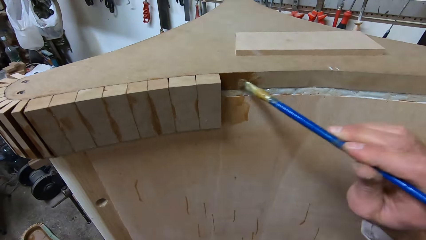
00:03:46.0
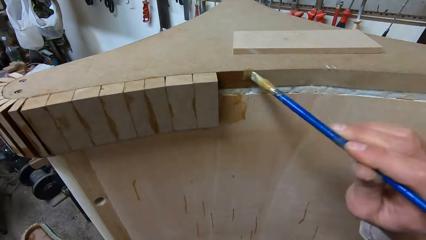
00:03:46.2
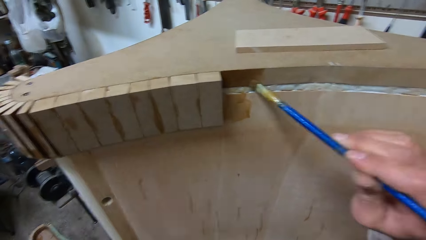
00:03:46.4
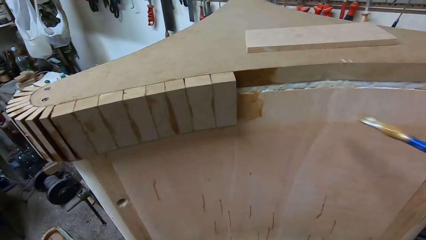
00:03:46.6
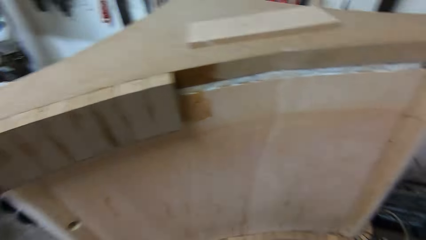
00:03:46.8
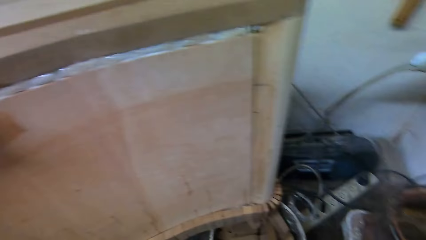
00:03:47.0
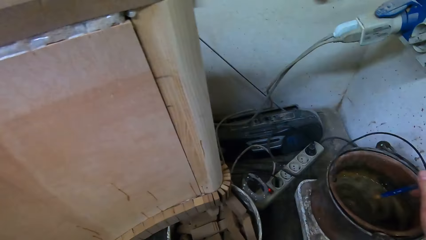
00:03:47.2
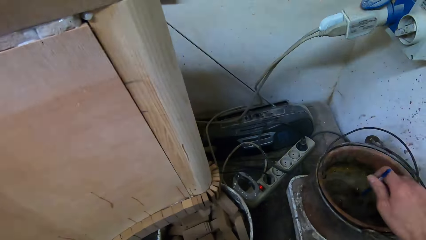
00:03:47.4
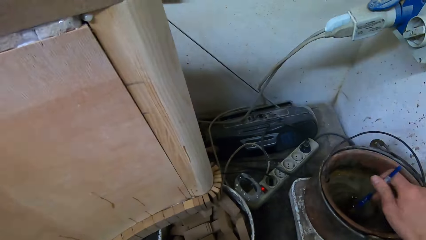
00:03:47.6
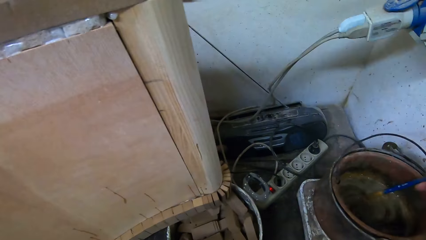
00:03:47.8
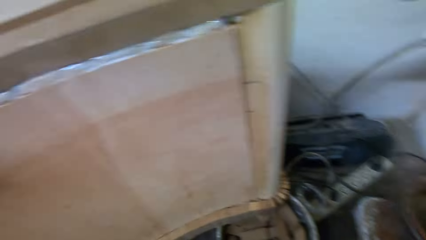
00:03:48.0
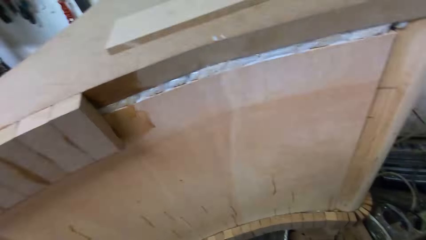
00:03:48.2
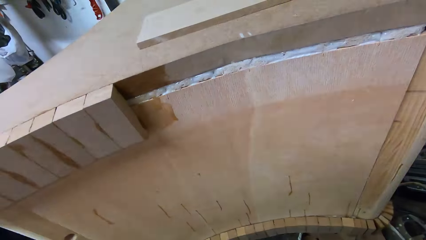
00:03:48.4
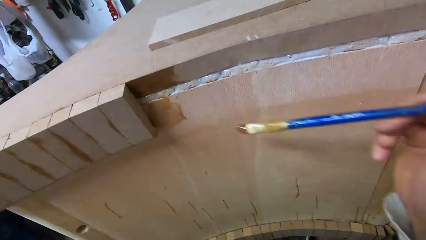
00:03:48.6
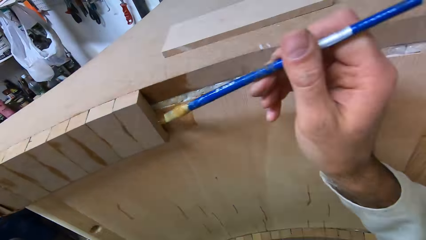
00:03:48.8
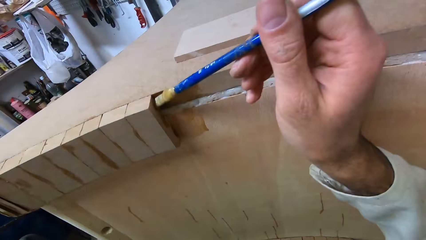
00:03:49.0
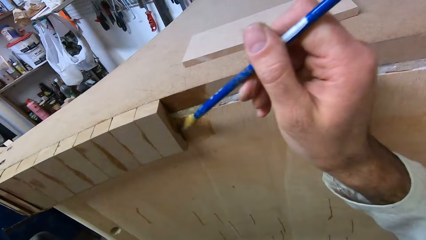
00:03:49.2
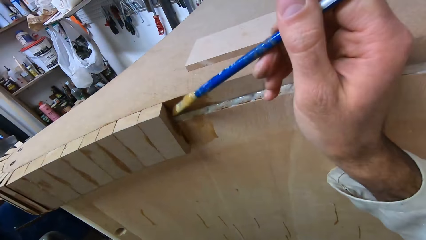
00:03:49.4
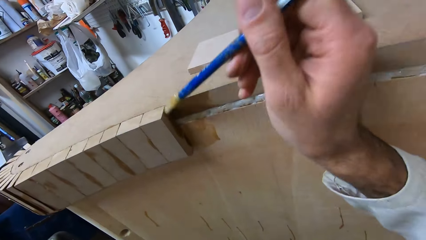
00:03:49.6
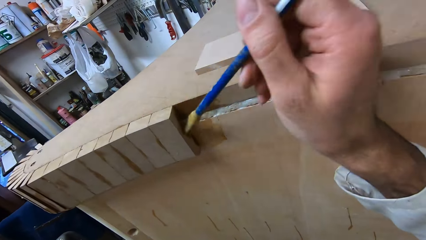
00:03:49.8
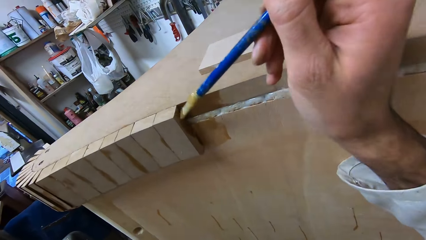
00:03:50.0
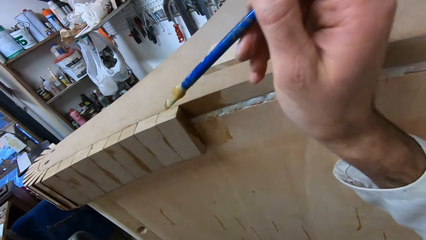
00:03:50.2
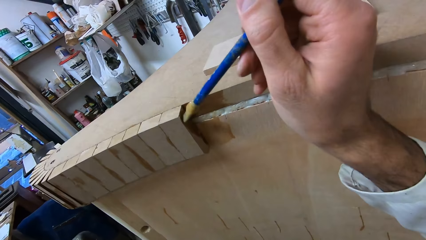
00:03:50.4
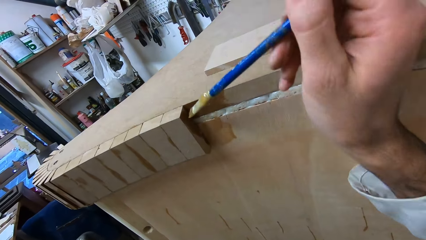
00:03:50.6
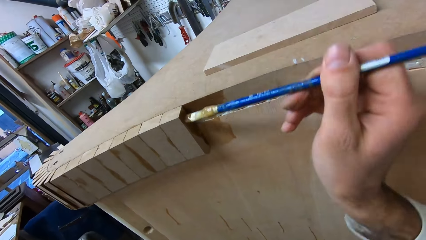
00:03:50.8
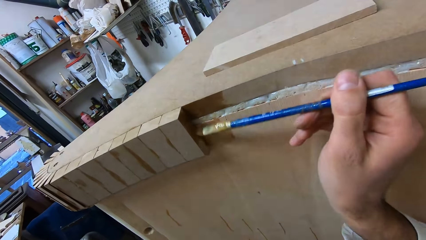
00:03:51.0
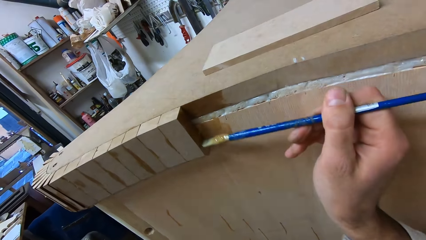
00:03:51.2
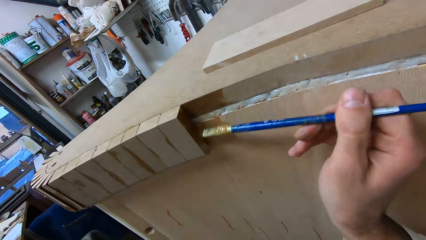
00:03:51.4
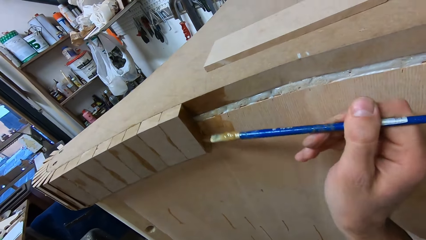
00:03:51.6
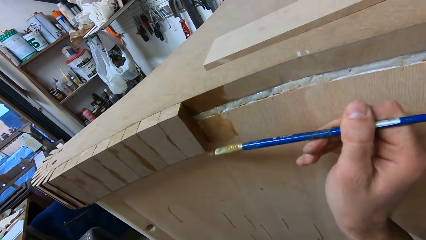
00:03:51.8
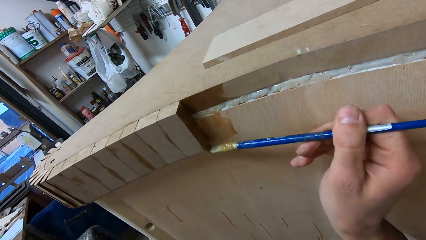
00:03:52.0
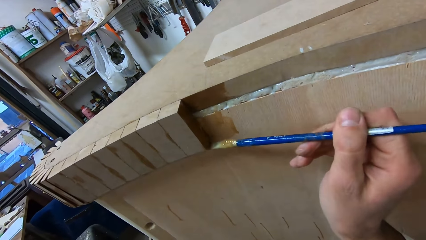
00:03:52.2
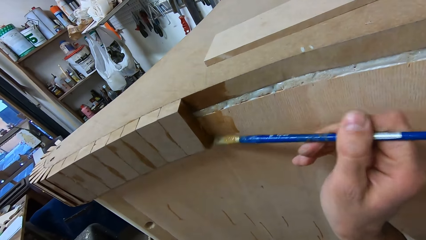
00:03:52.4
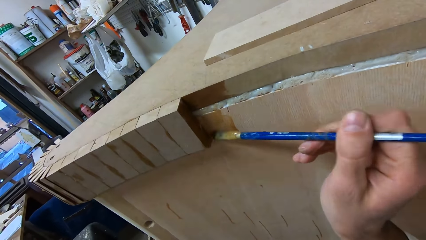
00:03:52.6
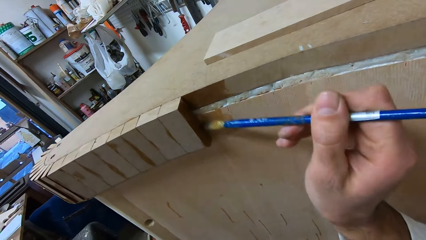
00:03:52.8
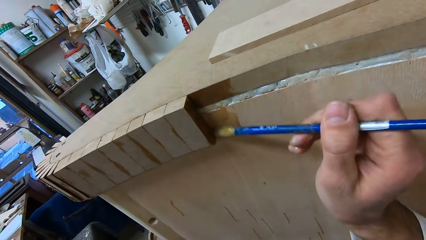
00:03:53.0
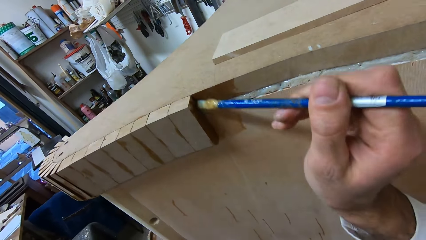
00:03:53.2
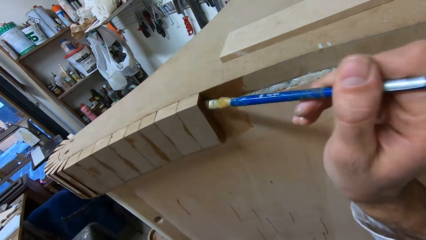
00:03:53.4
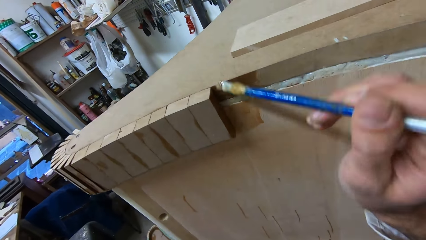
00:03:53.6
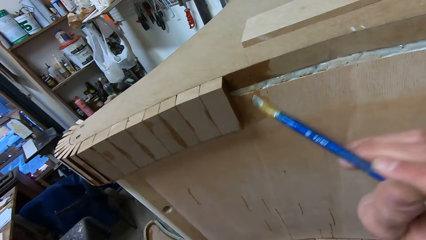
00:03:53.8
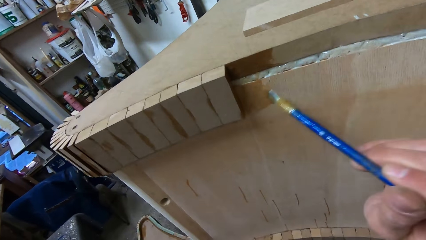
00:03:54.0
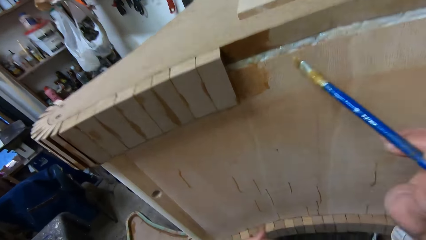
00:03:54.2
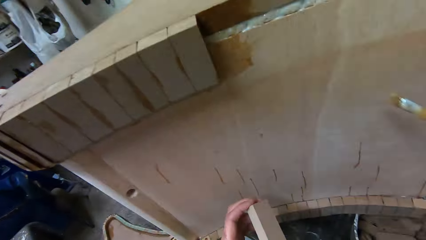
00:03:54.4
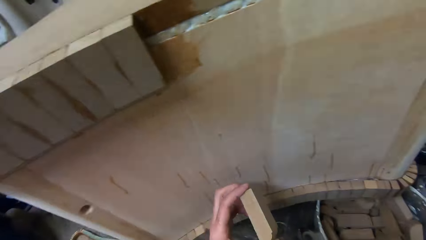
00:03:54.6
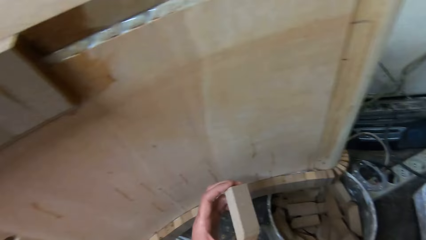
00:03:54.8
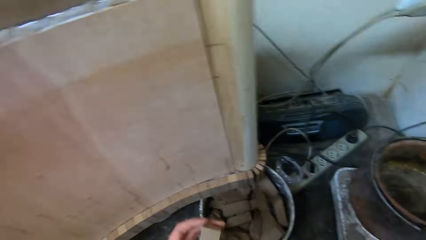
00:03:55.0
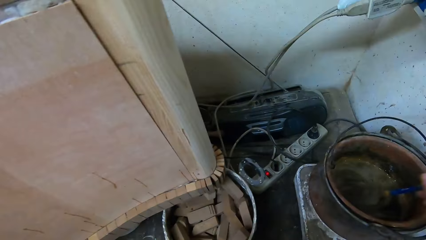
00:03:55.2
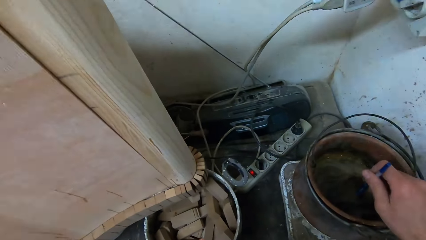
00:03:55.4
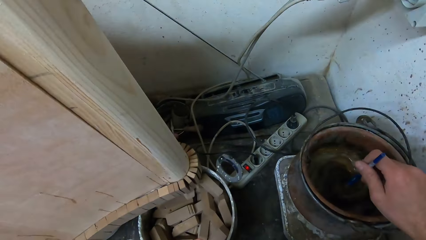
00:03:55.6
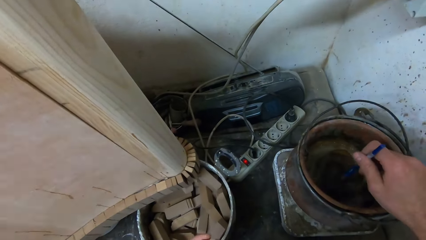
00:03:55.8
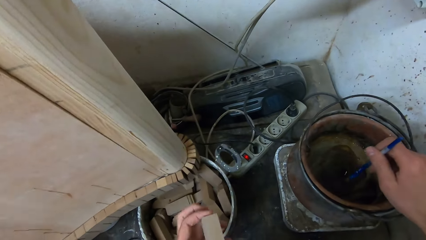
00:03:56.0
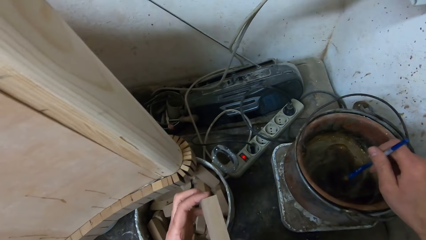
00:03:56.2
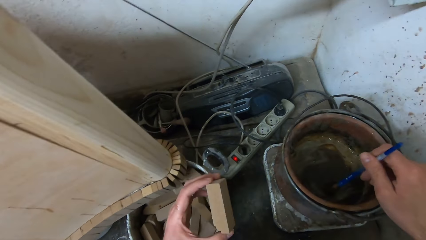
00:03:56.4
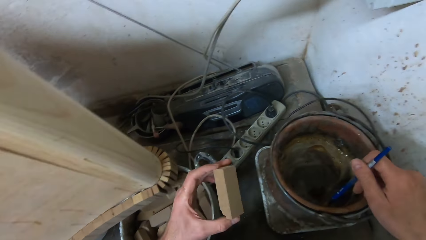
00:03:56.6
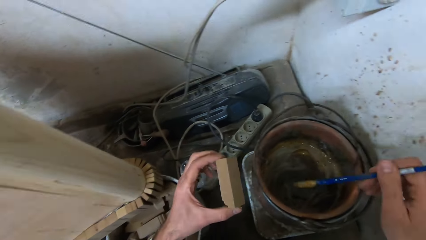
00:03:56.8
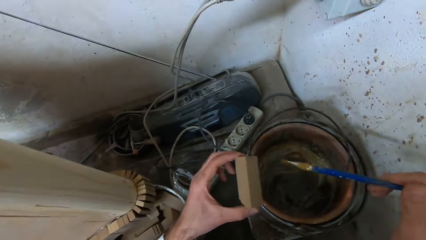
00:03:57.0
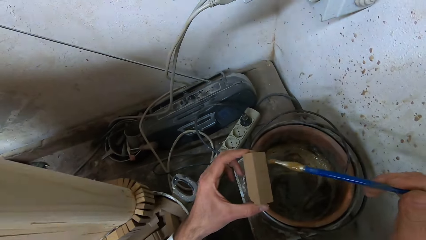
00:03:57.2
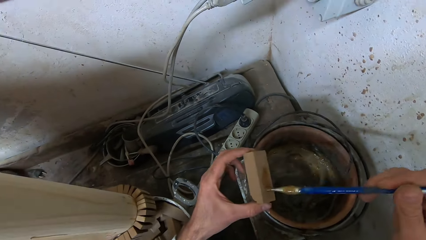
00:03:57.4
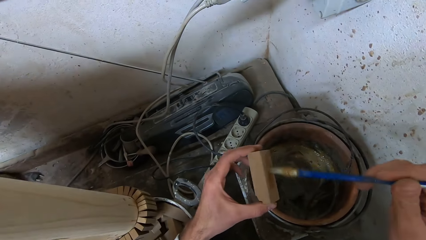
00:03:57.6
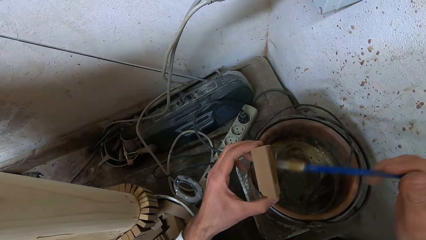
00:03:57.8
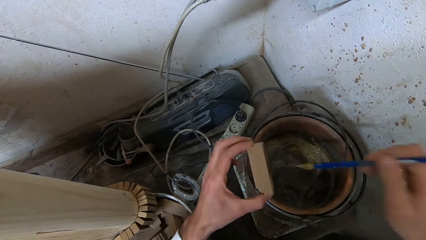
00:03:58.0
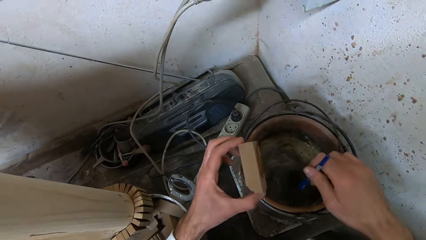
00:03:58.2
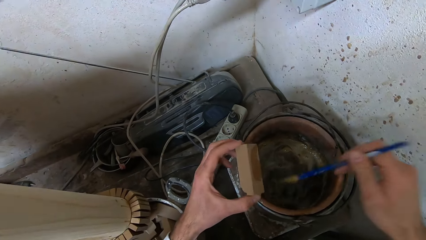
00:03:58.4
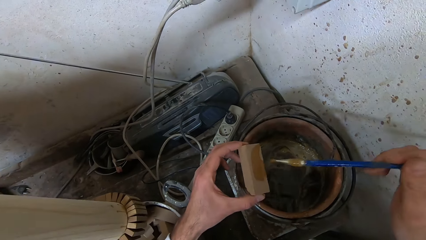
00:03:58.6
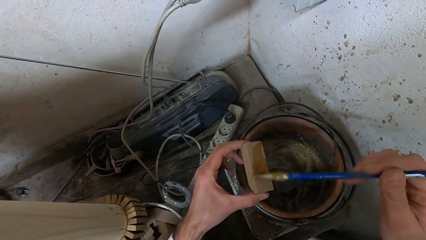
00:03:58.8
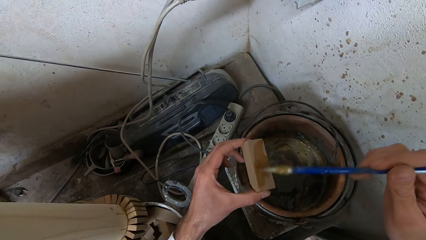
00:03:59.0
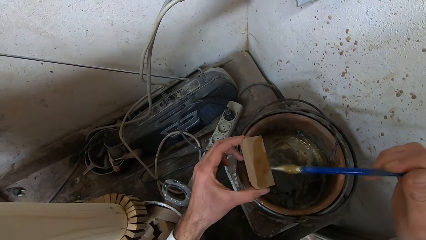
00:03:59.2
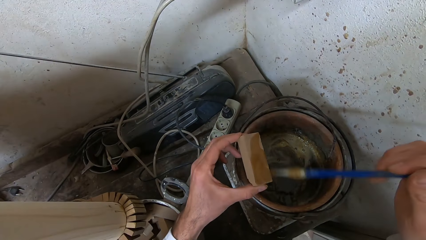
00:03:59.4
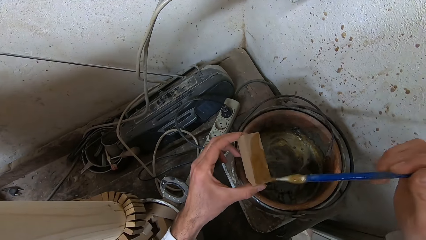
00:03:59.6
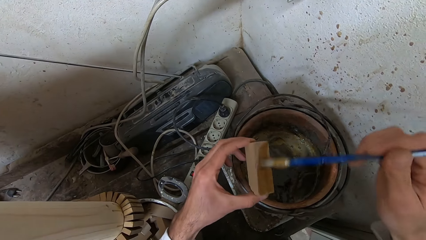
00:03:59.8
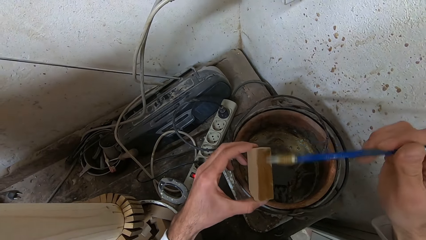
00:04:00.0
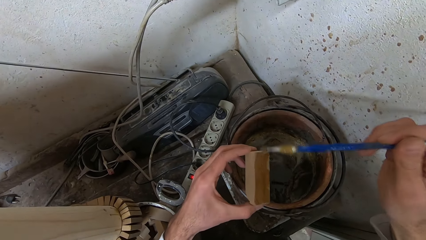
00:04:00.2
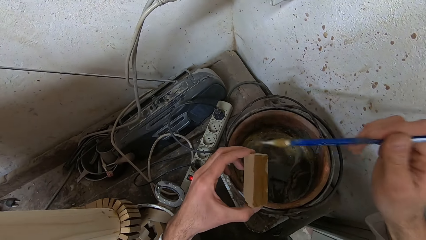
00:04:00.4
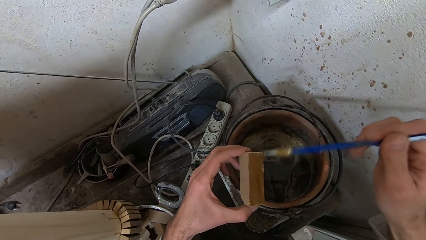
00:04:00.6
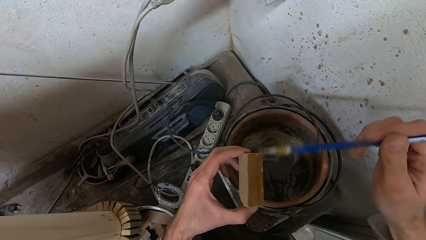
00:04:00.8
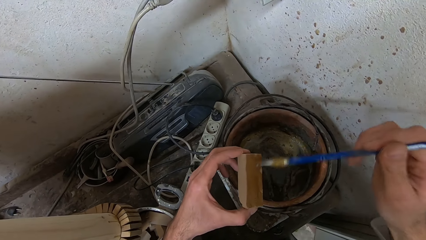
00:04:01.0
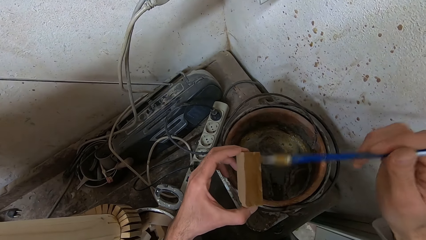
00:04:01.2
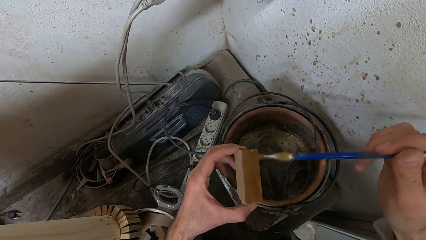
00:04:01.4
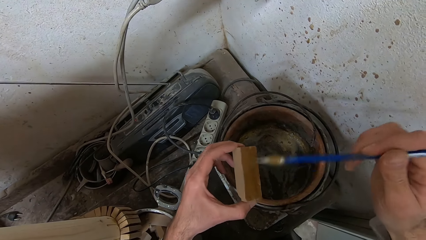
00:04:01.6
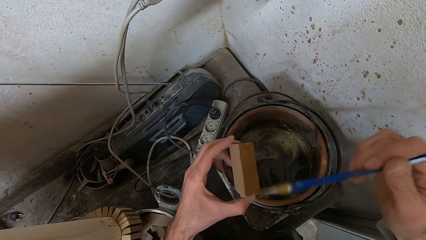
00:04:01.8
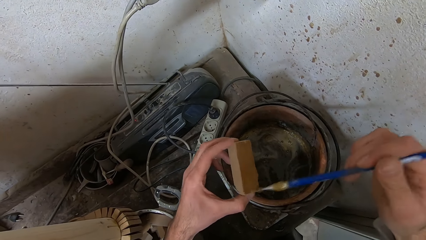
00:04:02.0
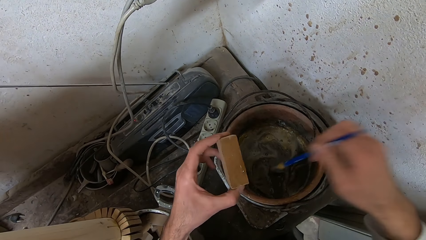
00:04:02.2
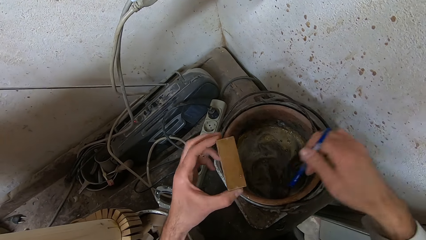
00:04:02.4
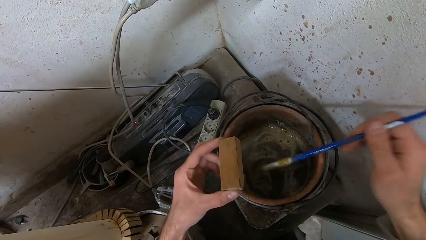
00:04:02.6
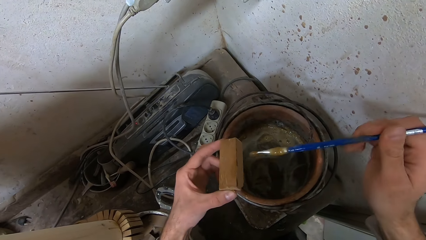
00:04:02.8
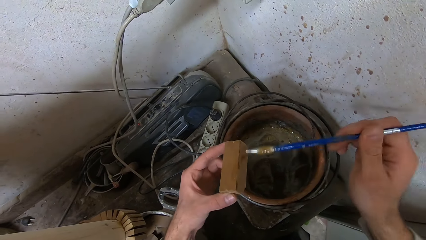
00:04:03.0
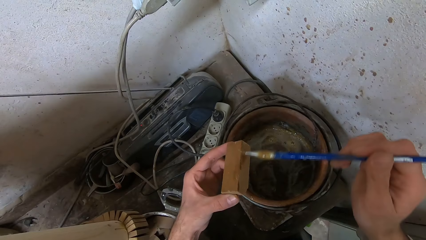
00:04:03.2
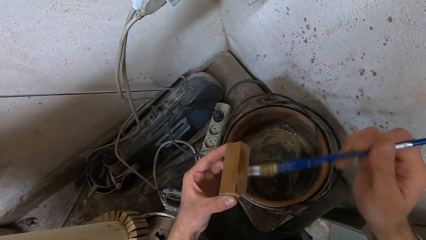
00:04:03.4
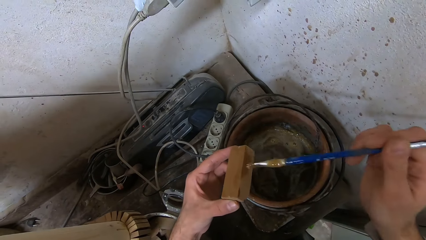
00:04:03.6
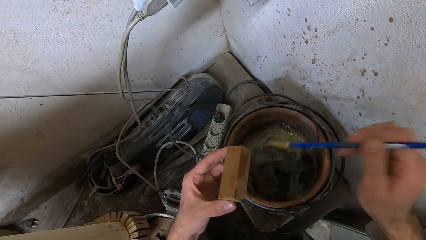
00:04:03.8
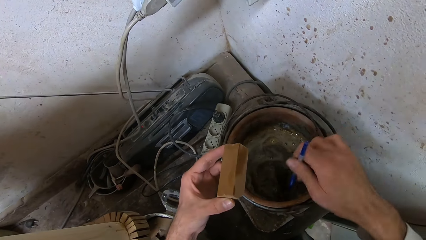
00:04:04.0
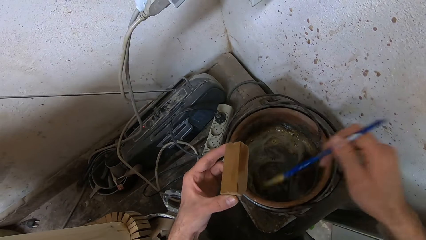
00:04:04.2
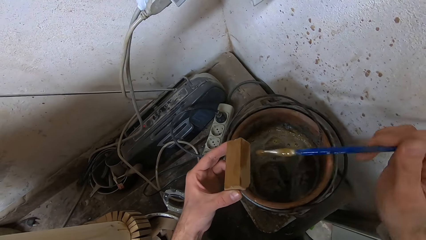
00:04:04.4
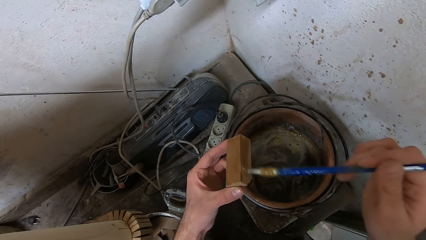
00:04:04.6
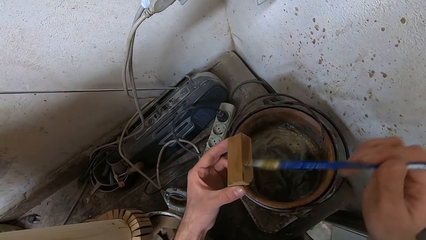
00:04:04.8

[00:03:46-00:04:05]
The camera wearer dips the glue brush into the bucket of glue. They apply the glue to the furniture. They stir the glue in the bucket with the glue brush. They dip the brush in the glue. They apply the glue to a piece of wood. They dip the glue brush into the bucket of glue. They apply the glue to the piece of wood. They dip the glue brush into the bucket of glue. They apply the glue to the piece of wood. They dip the glue brush into the bucket of glue.
